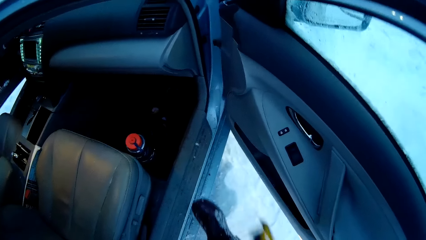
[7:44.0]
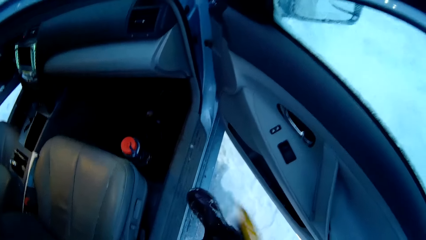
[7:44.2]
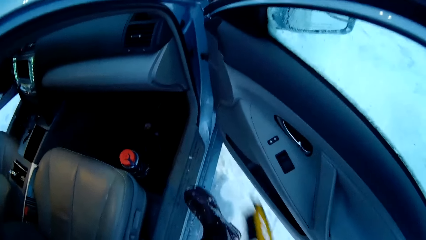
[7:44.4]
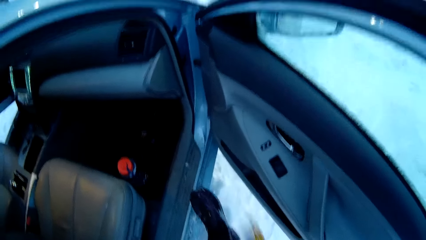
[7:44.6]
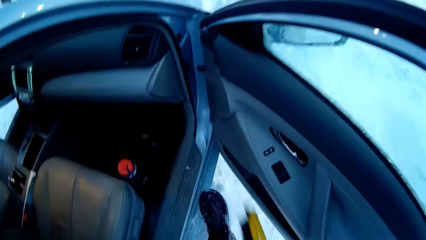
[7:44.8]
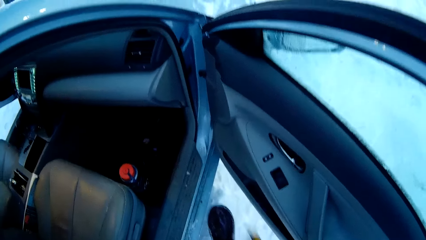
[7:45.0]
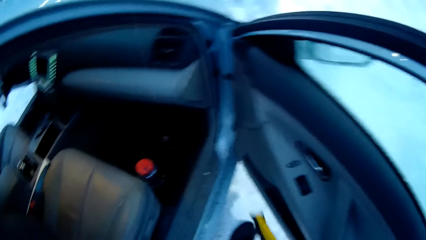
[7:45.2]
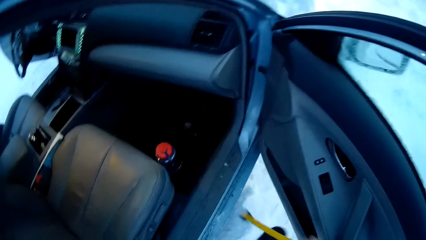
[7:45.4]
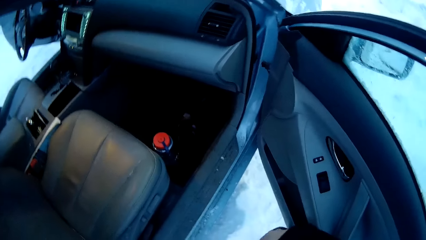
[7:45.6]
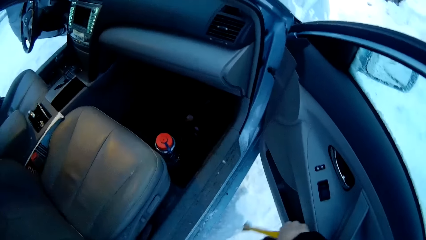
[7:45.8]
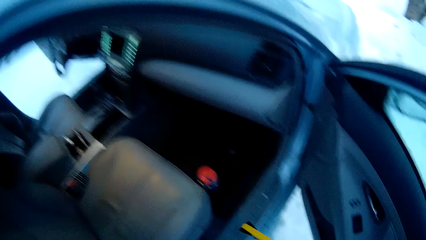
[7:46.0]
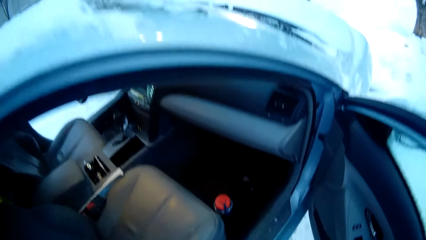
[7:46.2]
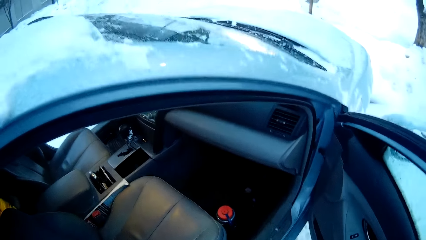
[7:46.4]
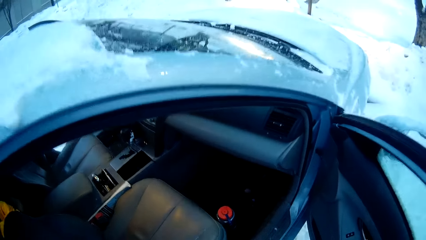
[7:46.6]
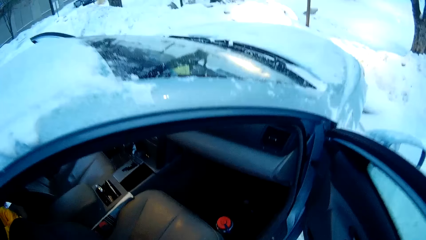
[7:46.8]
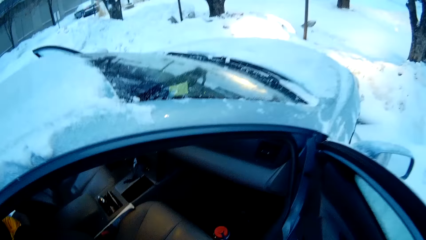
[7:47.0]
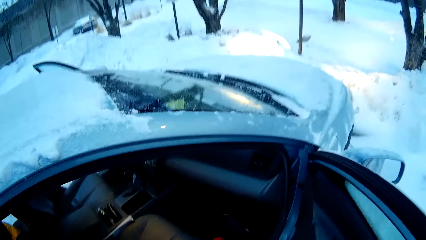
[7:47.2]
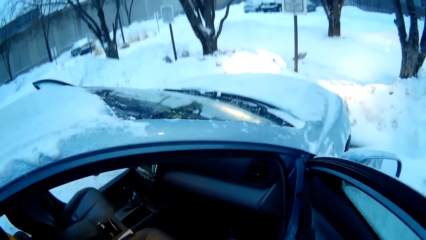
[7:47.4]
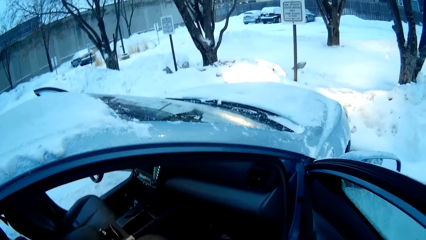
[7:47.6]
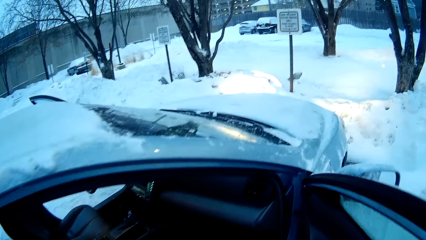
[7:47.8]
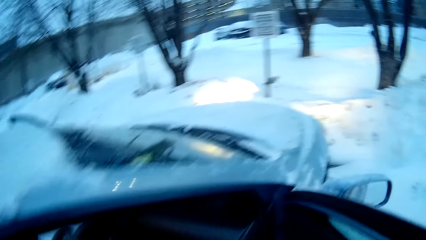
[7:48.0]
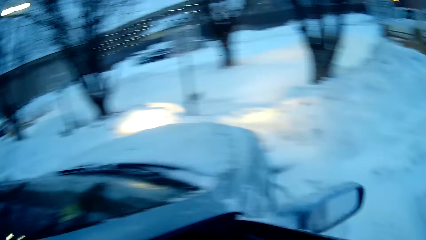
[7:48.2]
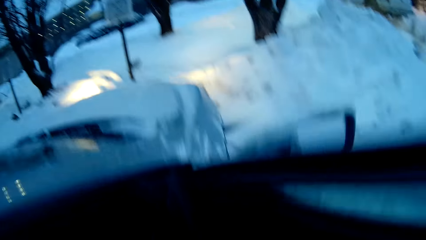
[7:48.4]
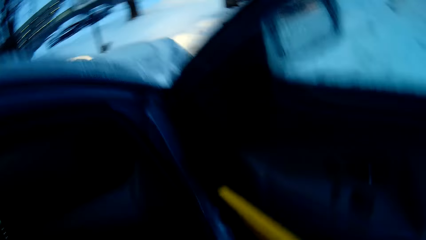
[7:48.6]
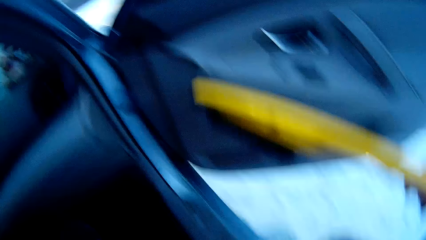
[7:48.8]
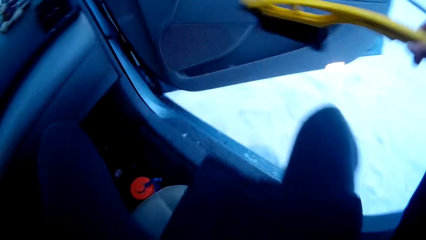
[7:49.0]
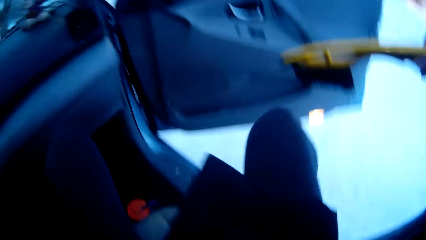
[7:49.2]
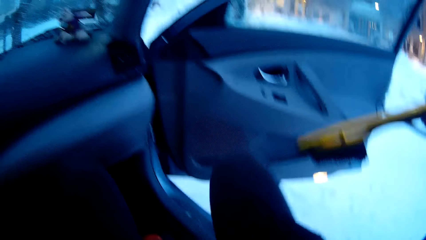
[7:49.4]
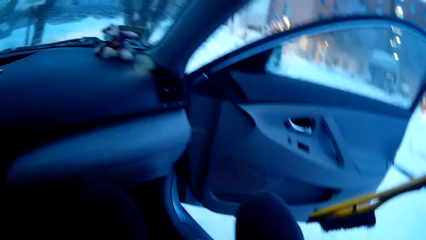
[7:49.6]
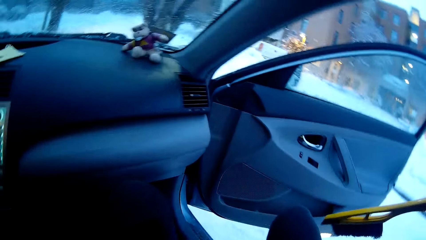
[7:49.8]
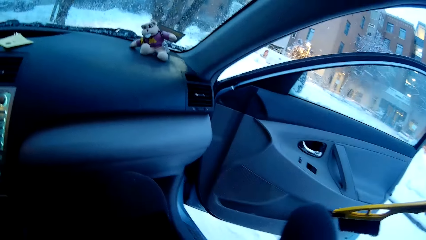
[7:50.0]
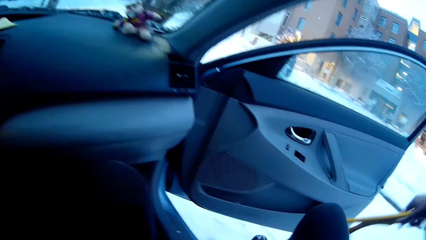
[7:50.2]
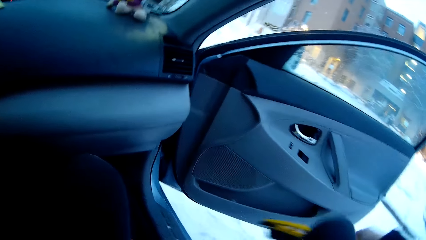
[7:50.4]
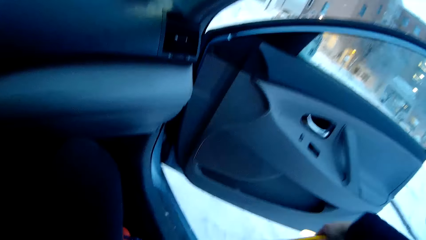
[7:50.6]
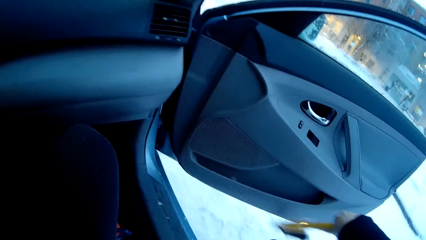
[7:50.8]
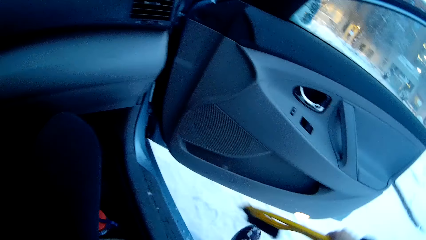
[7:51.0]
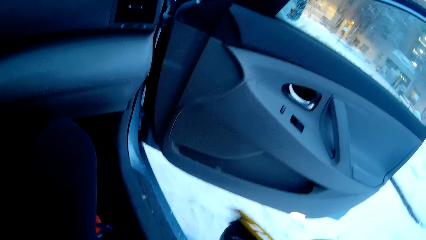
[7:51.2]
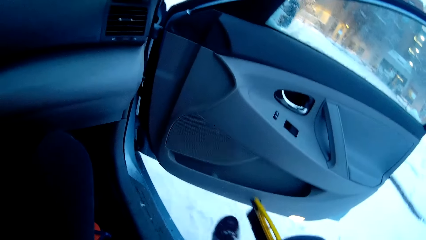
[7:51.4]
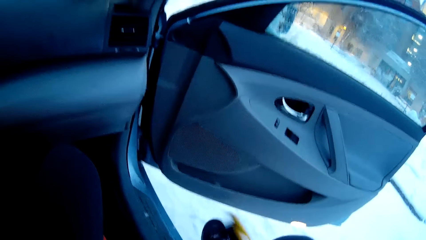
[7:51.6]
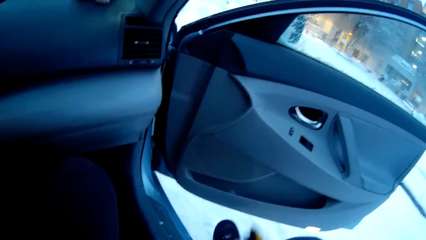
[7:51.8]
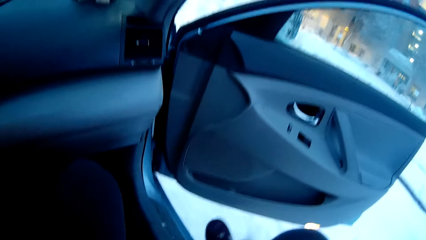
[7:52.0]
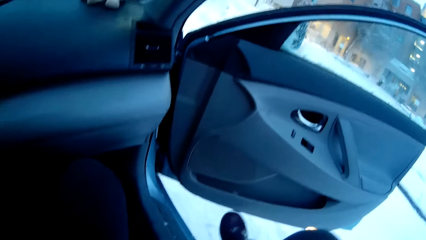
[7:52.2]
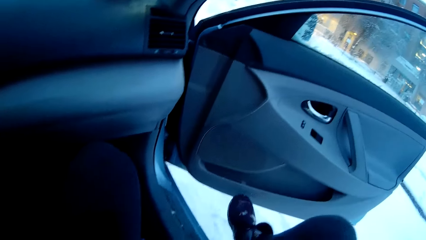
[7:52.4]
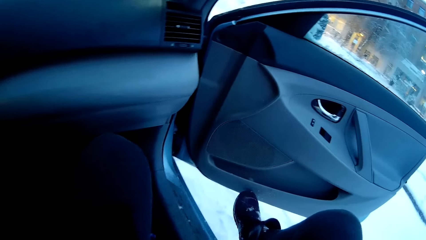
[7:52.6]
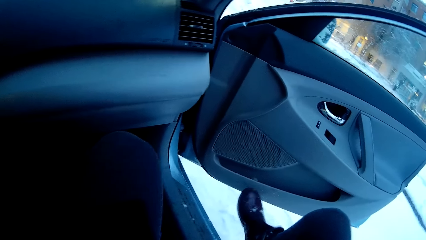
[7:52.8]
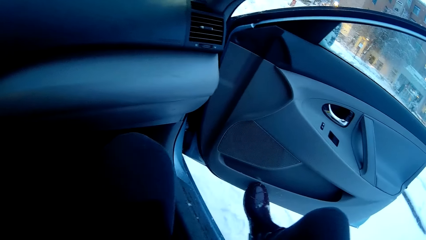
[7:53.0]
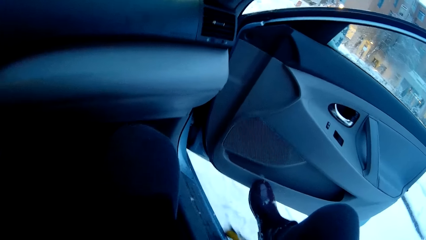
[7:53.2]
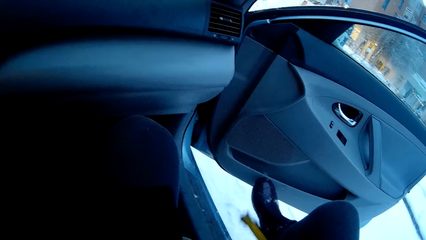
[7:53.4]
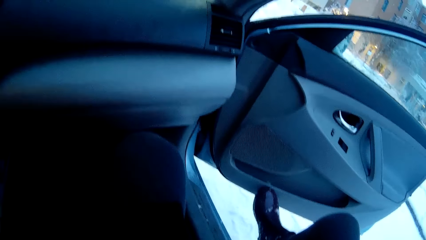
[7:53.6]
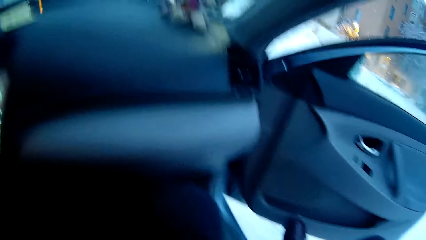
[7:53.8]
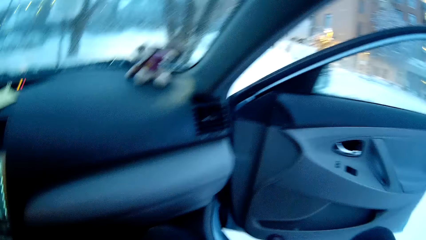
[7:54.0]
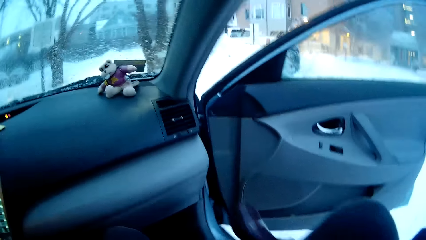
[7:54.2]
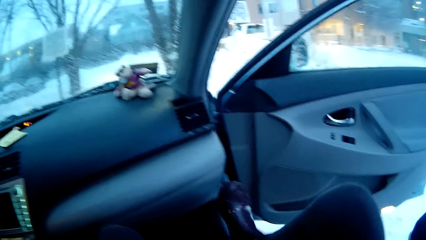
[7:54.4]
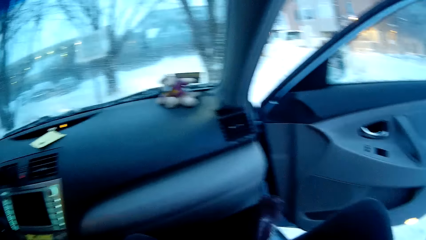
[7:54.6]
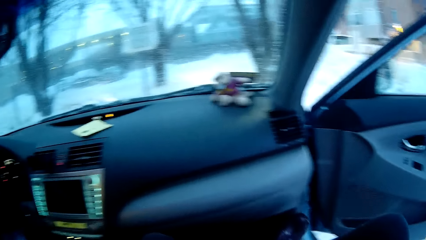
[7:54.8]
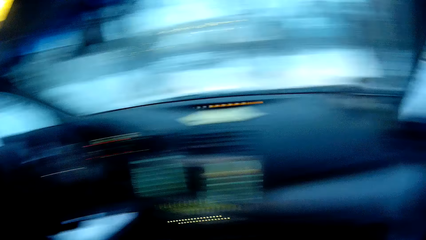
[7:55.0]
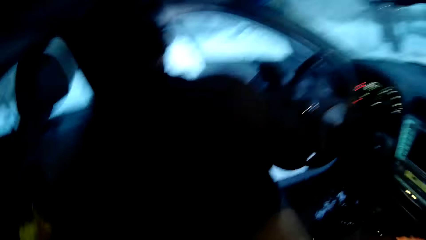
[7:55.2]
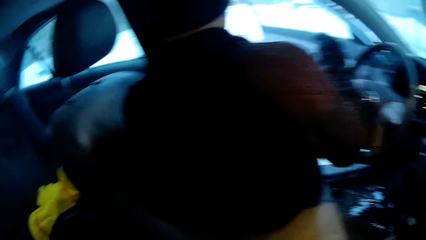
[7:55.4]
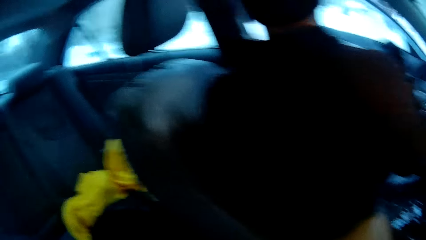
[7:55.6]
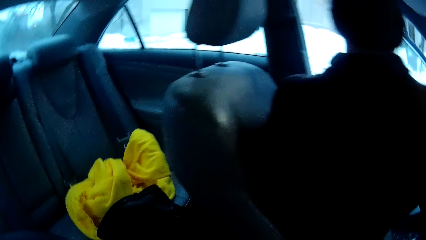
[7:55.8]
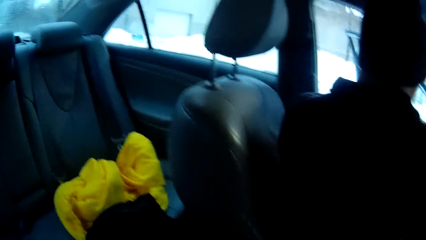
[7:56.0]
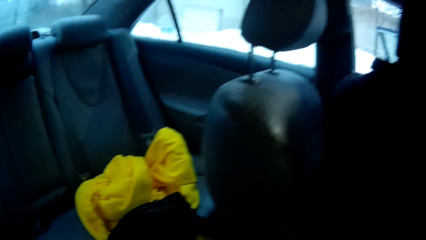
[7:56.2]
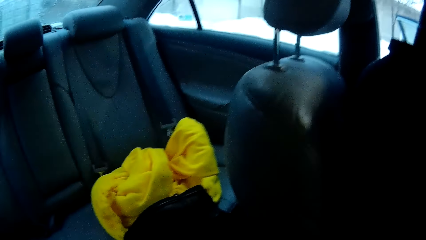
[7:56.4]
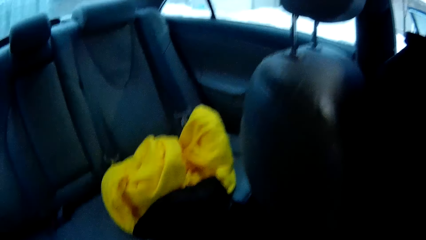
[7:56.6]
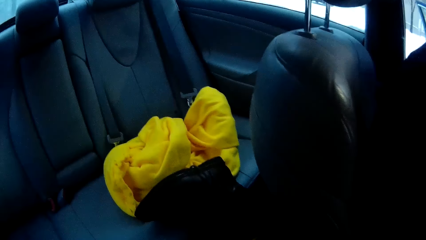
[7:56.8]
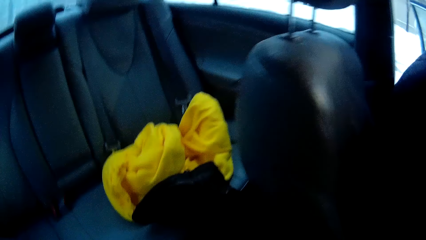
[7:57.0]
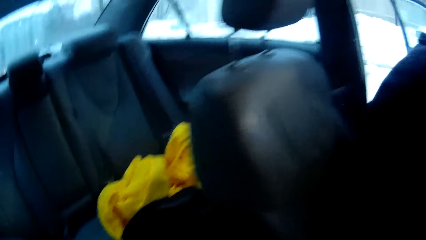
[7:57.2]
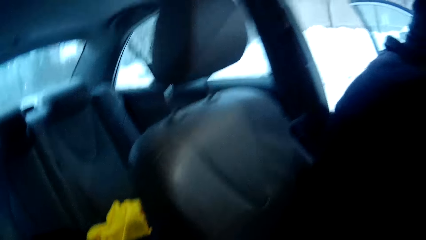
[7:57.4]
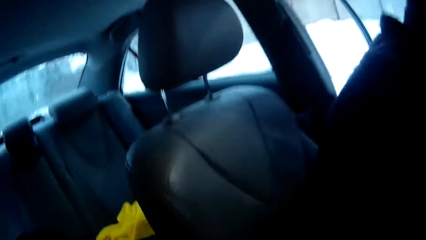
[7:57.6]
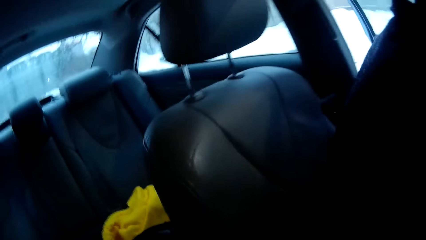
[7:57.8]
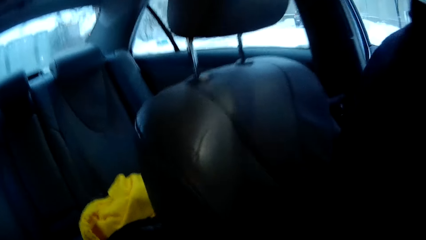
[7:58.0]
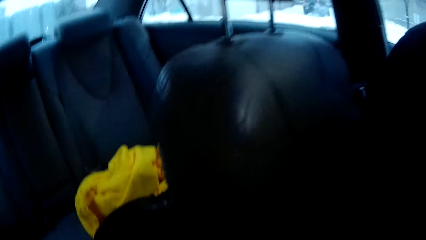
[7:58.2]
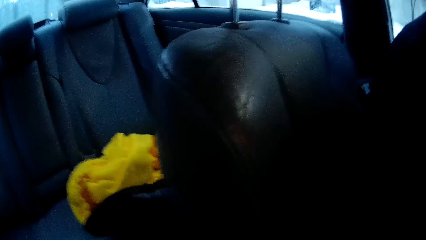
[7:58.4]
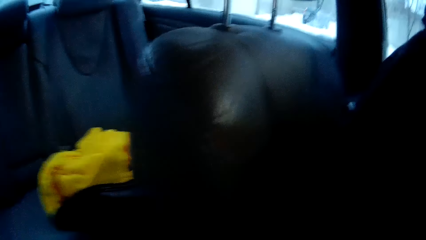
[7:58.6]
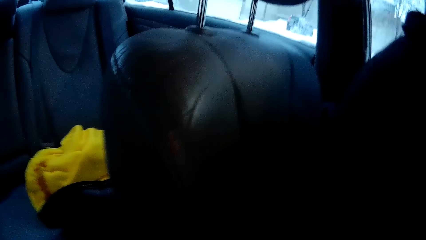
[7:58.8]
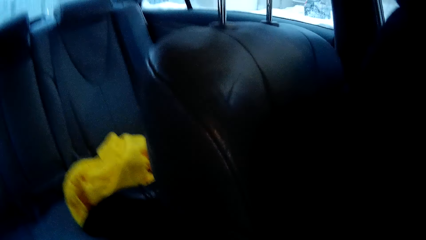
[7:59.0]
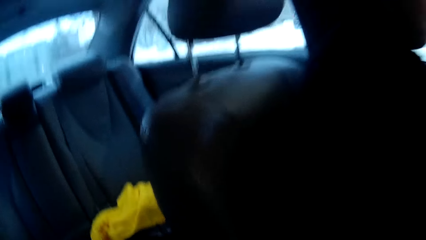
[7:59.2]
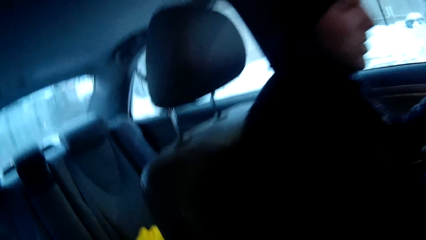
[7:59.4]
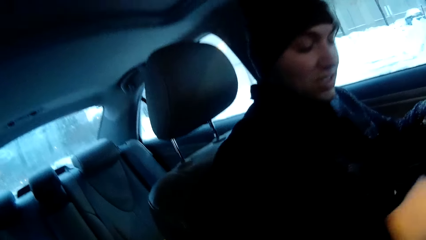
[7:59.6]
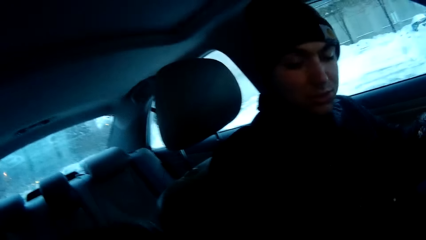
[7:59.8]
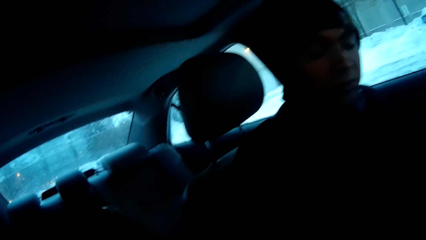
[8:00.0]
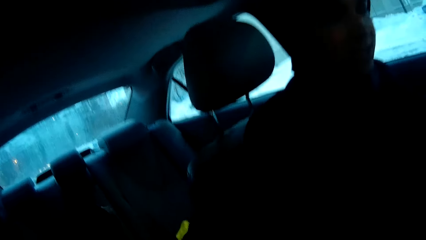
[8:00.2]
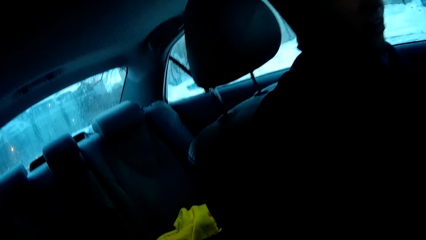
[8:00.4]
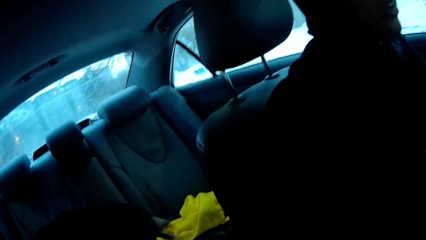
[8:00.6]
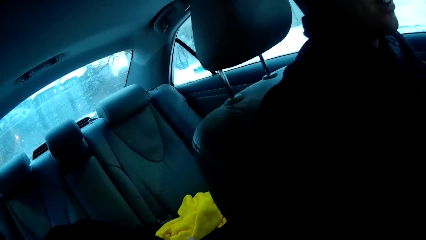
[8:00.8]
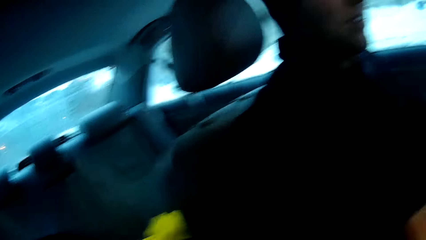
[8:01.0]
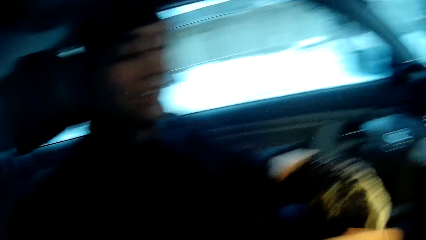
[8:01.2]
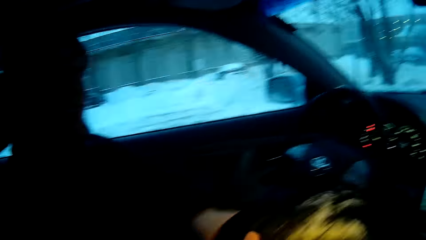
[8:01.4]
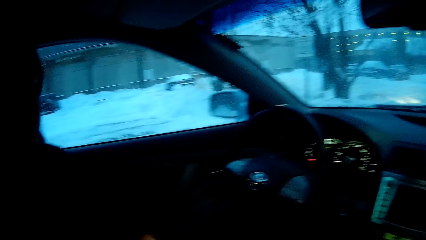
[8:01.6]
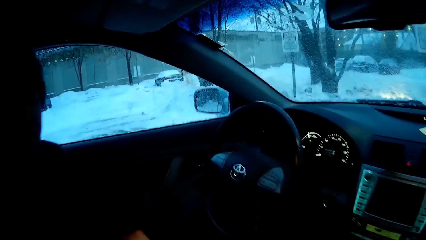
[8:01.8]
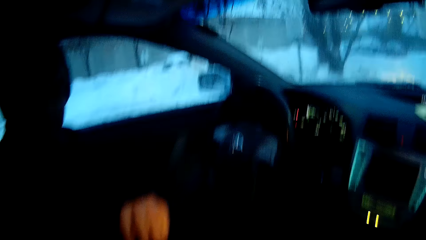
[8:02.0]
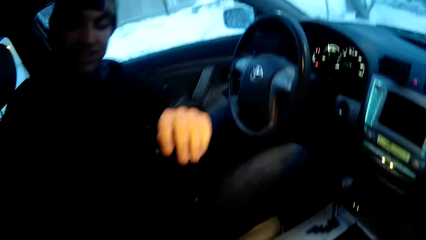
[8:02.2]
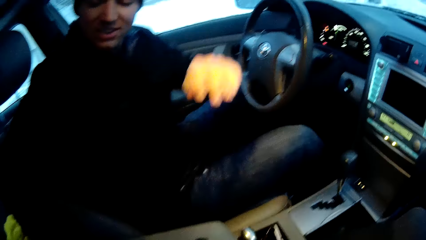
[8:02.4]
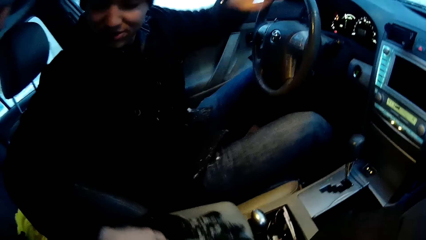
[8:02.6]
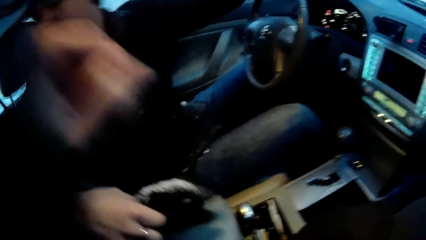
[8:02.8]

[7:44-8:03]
The camera wearer wipes the shoes with the brush. He enters the car and sits in the car. He brushes the snow off his right shoe with the snow brush. He drops the snow brush at the back. A man sits in the car. The man closes the car door. The camera wearer closes the door. He dialogues with the man. He drops gloves on the back seat. The man removes gloves.
